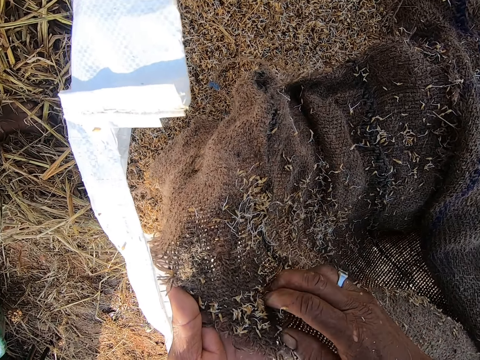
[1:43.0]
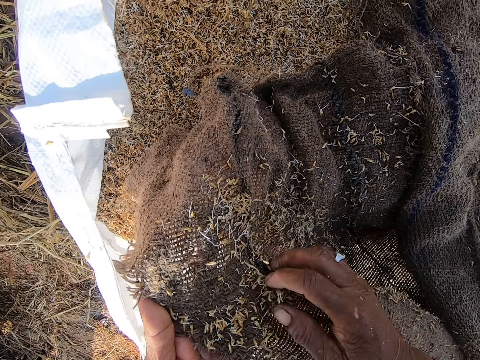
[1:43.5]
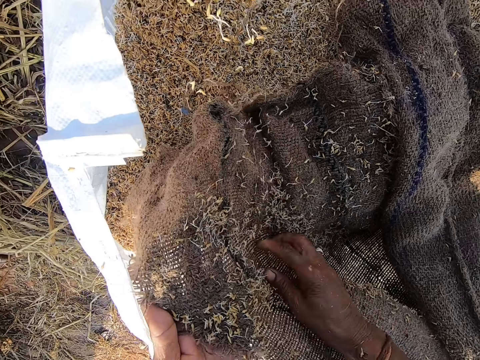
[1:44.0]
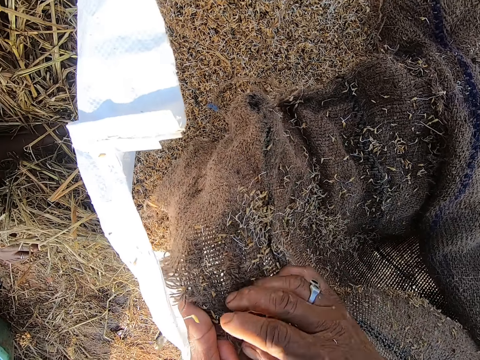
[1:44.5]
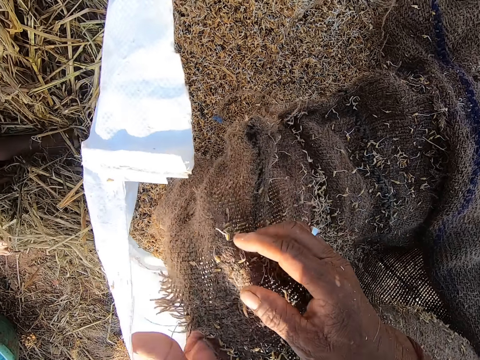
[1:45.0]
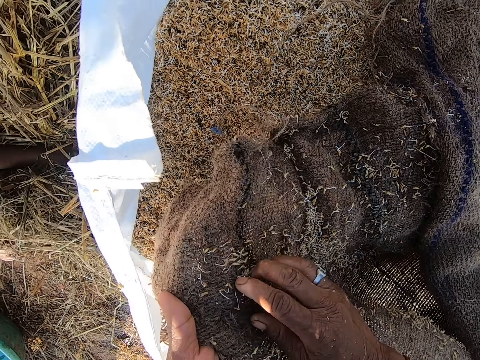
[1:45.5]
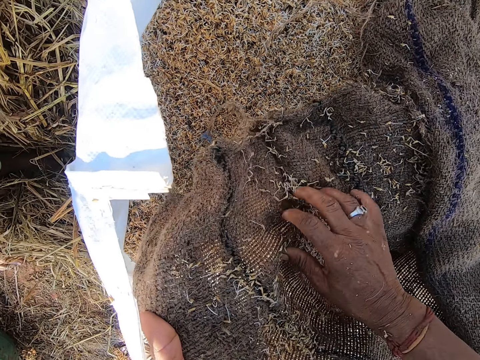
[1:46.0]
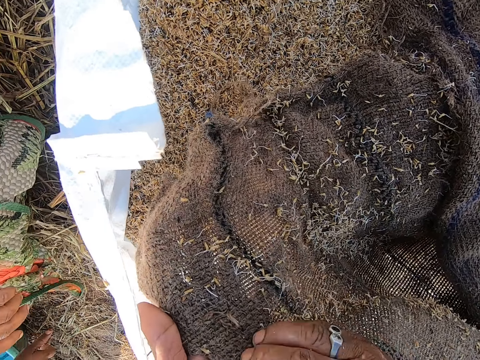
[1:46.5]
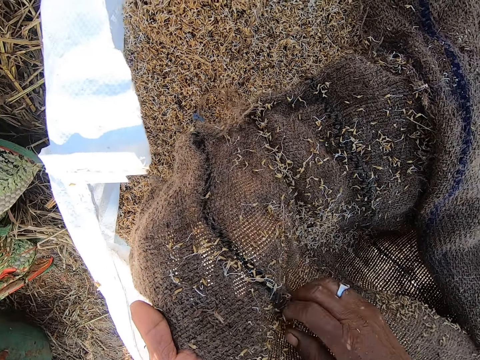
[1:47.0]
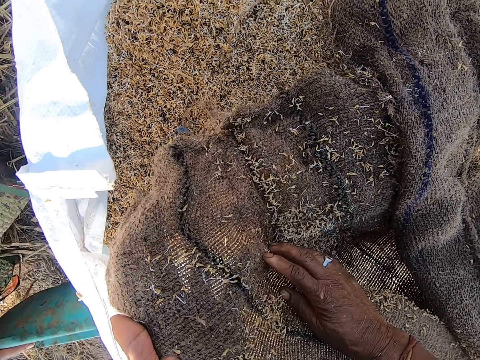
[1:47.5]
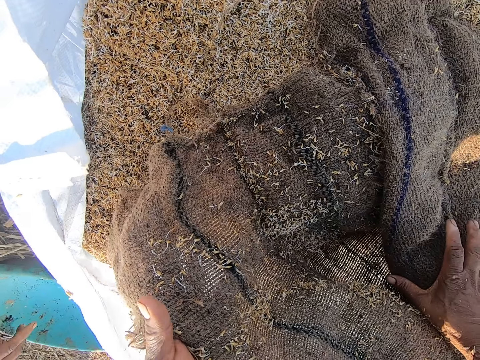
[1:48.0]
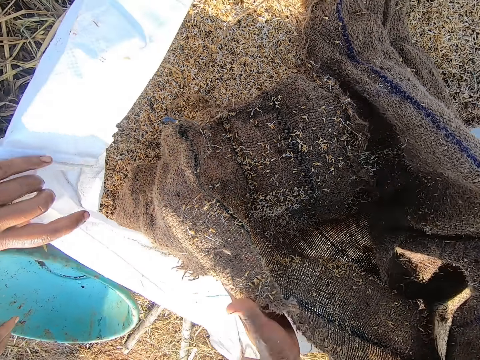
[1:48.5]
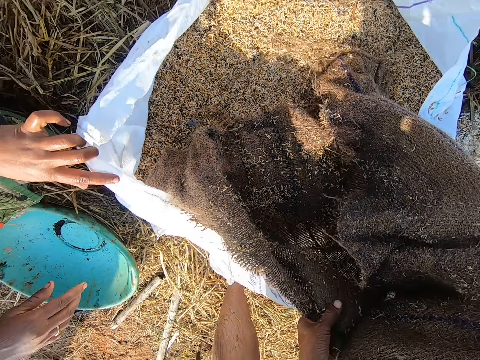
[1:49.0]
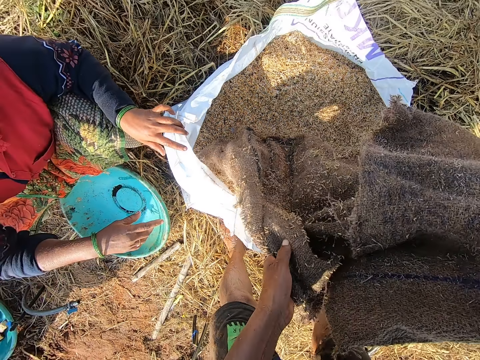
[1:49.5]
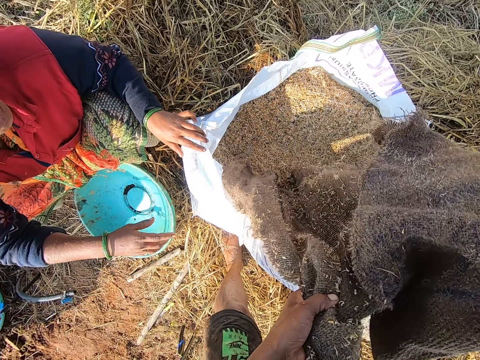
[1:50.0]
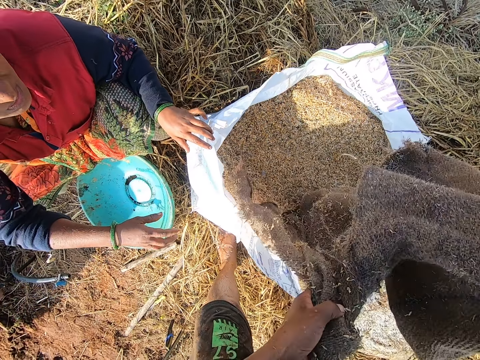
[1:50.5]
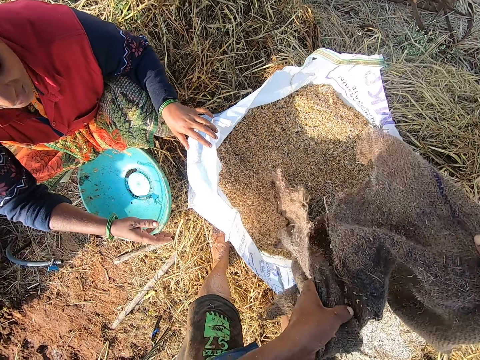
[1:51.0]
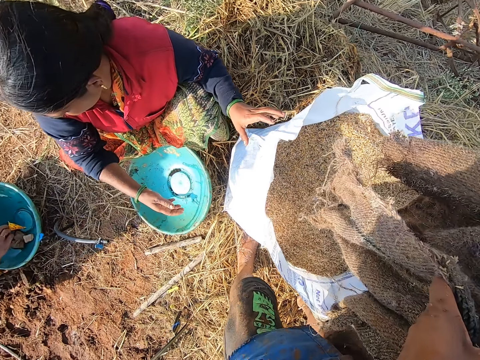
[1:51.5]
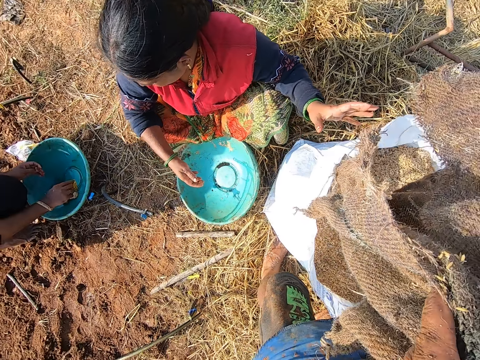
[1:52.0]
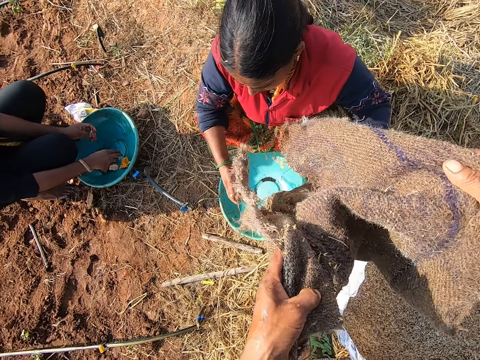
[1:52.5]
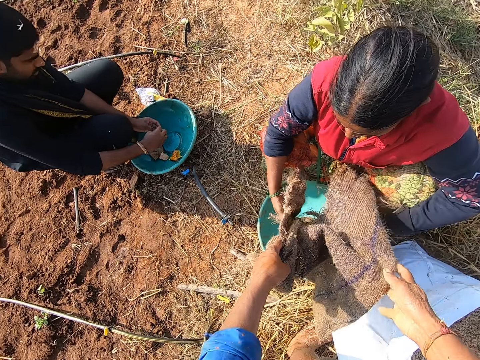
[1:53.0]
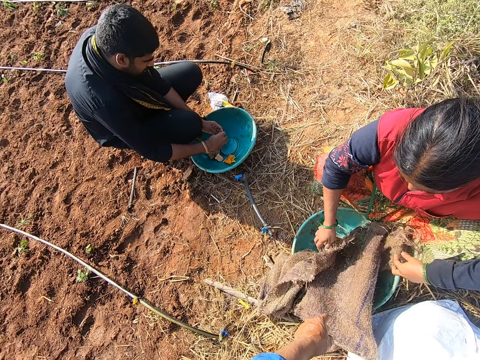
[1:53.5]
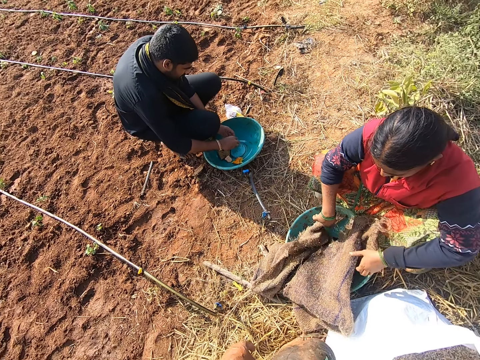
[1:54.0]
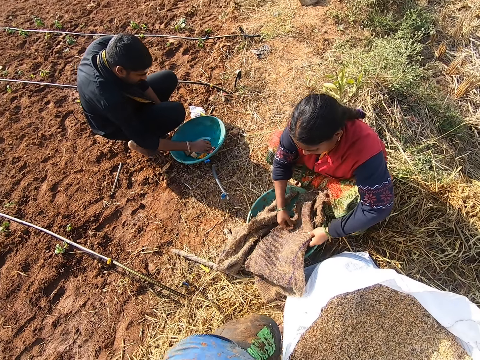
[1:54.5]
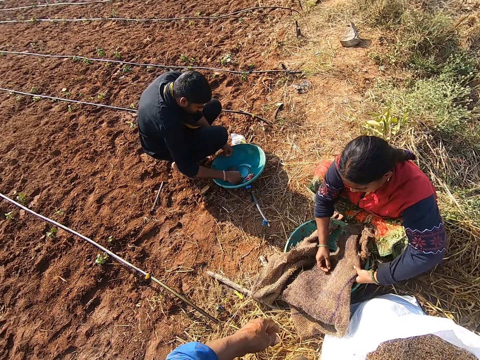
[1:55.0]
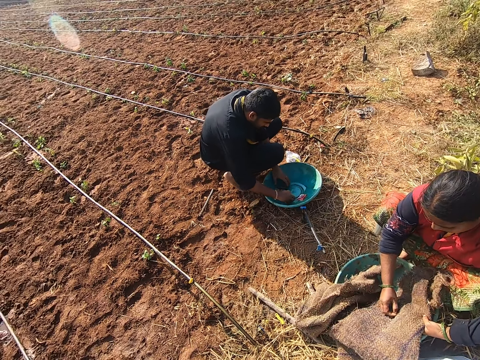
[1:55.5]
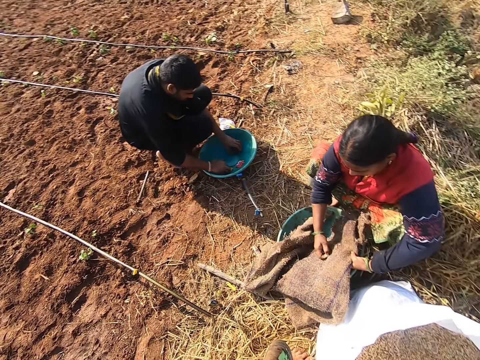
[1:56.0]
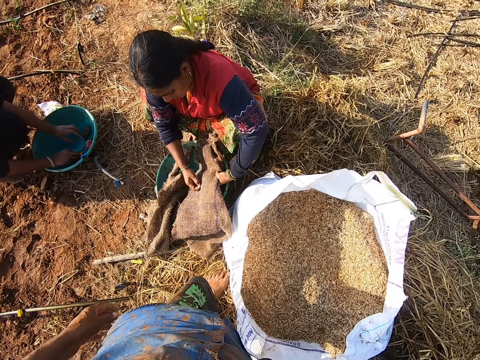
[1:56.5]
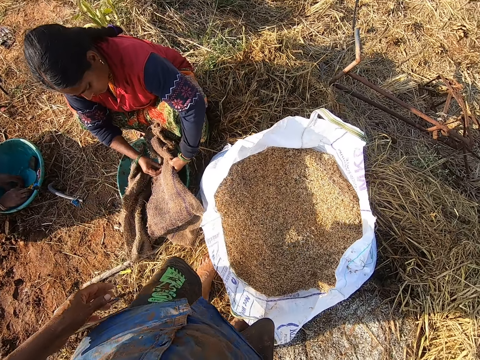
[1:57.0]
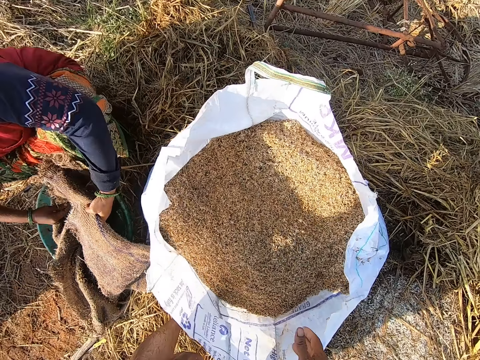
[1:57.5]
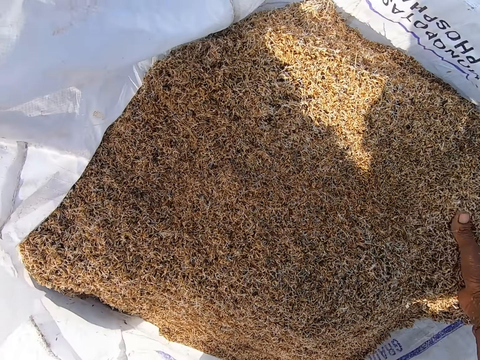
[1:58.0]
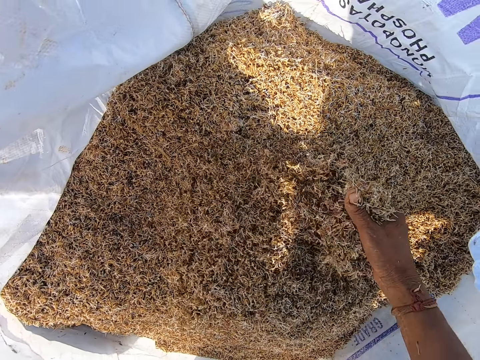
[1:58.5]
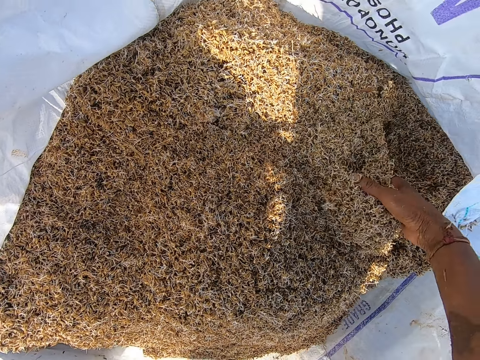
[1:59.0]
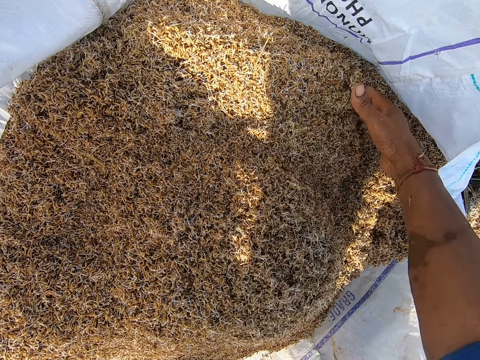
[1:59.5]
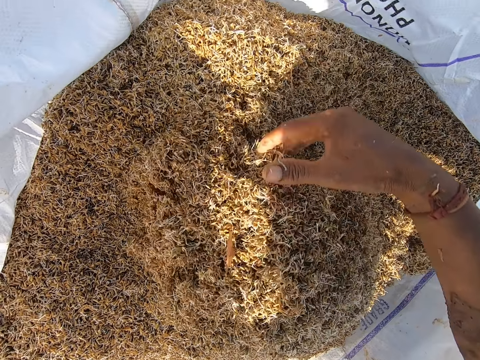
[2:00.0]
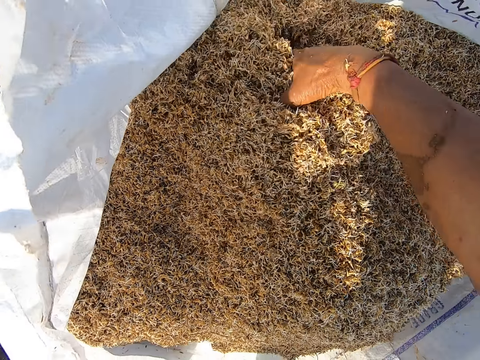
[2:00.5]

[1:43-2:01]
The woman picks a bowl from the ground with her right hand. The woman drops the bowl on the ground with her right hand. The camera wearer shakes sacks. The man drops a sachet into the bowl with his right hand. The man passes the sachet from his left hand to his right hand. The camera wearer drops the sack into the bowl with both hands. The woman removes some barley straw from the sack with her right hand. The man drops something into the bowl with his right hand. The man moves the stones in the bowl with both hands. The camera wearer stirs the barley straw with his right hand.

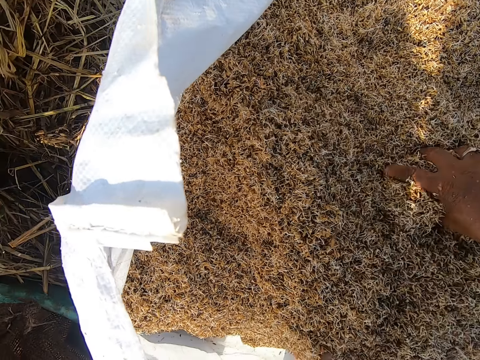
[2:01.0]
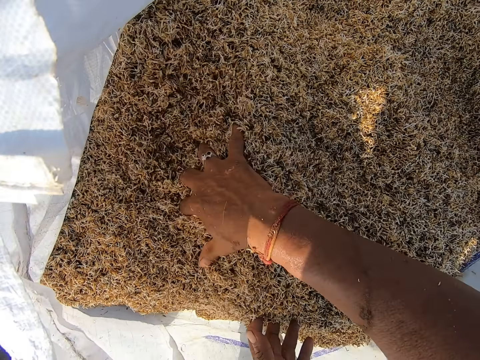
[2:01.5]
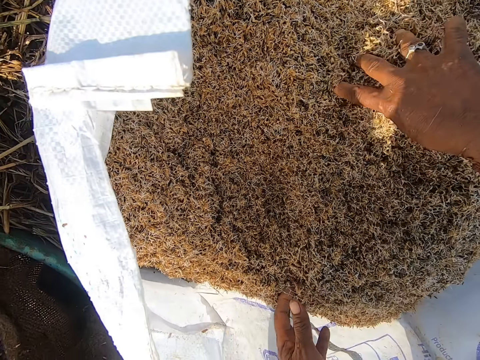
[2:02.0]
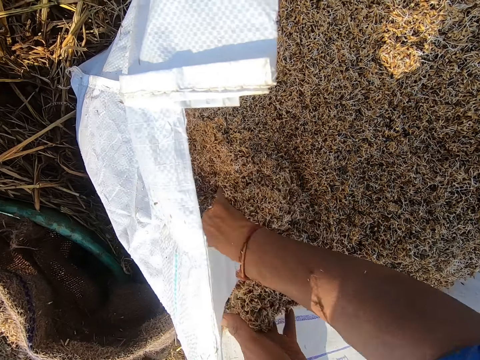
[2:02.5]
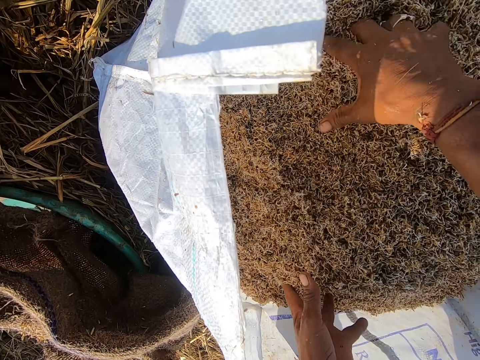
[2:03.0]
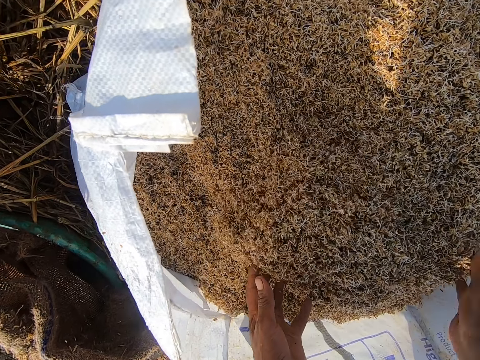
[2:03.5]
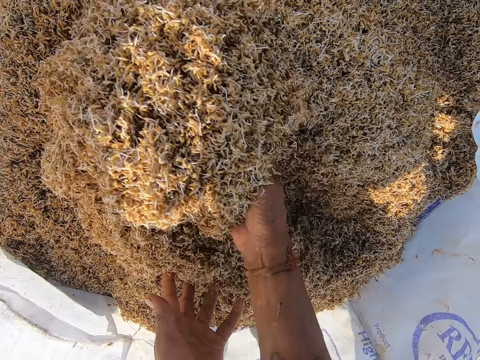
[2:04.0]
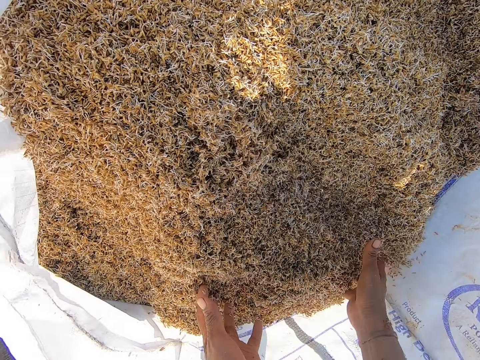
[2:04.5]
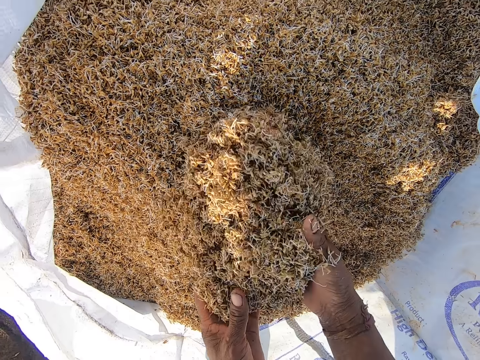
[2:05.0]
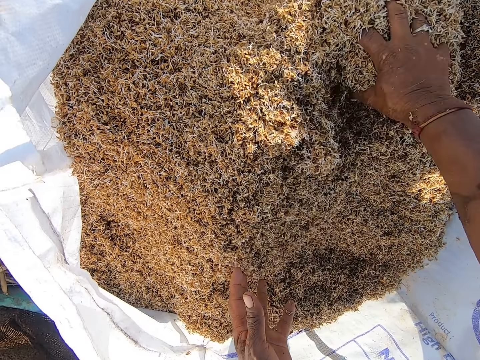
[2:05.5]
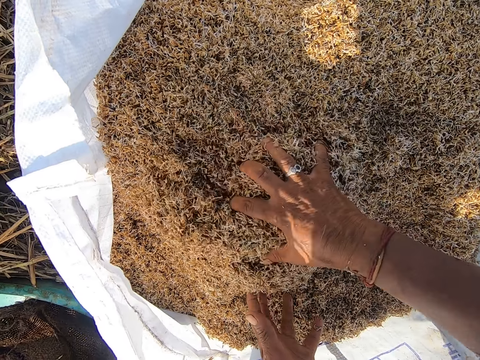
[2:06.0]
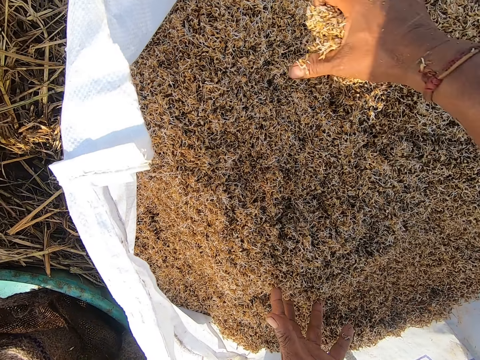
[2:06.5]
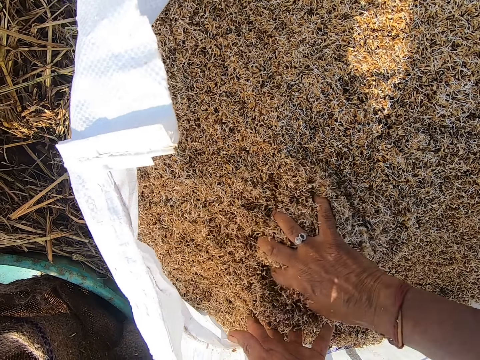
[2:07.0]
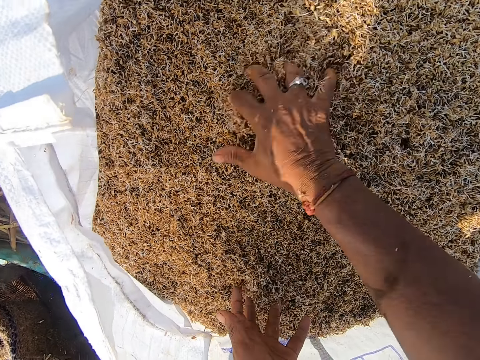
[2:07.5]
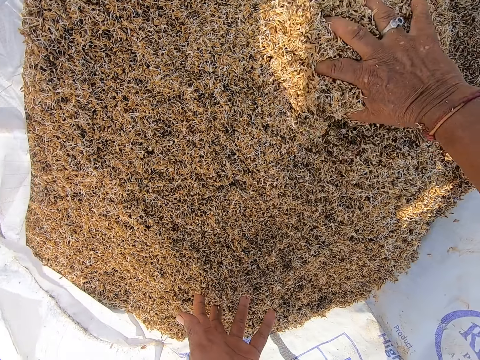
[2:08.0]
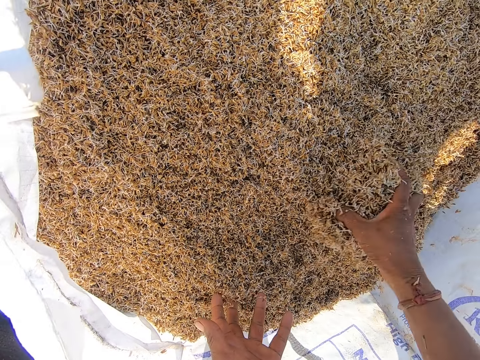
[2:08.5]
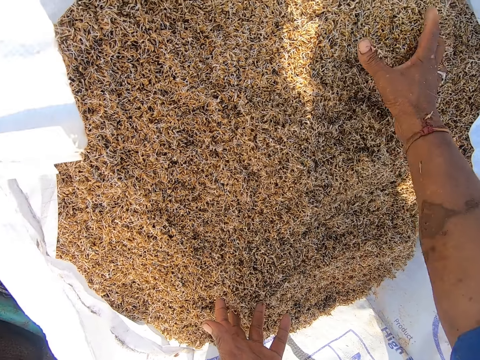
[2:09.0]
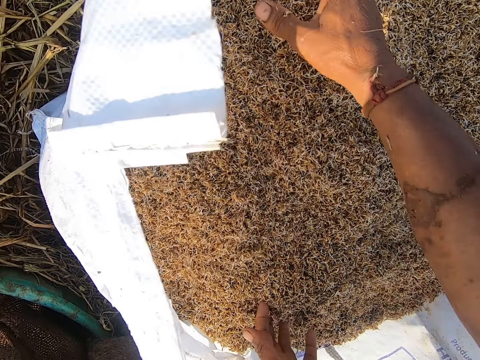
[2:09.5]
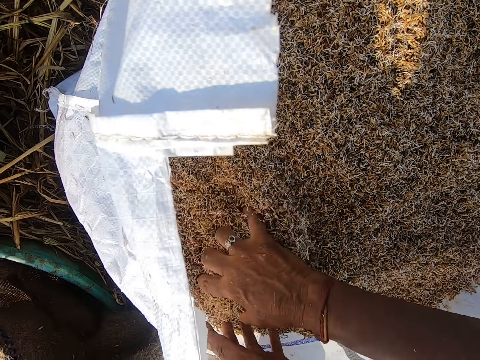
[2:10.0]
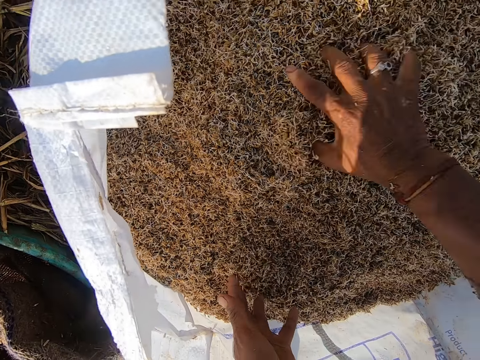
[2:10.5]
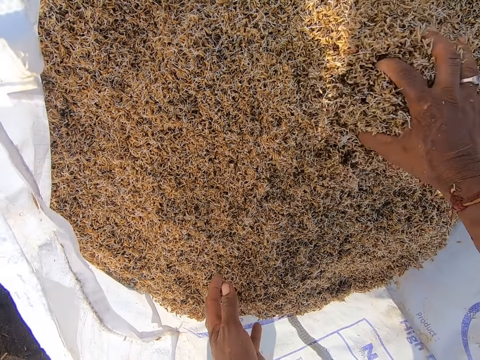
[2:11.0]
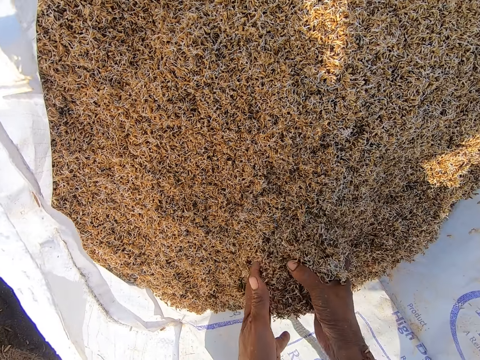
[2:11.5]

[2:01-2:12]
The camera wearer turns something with a hand.
